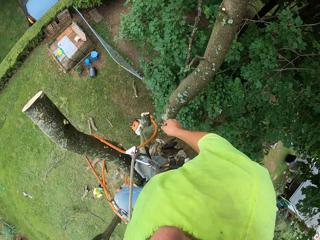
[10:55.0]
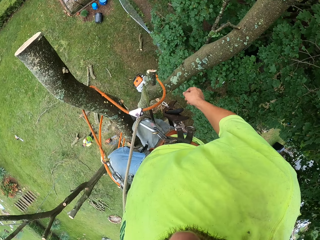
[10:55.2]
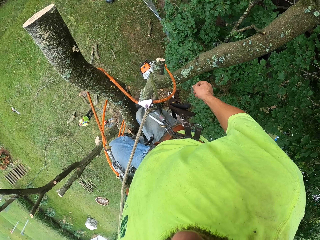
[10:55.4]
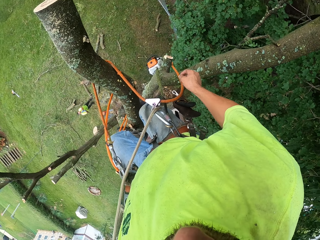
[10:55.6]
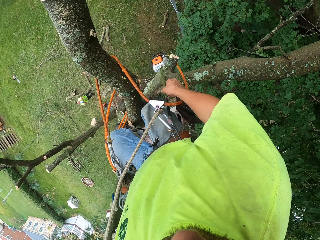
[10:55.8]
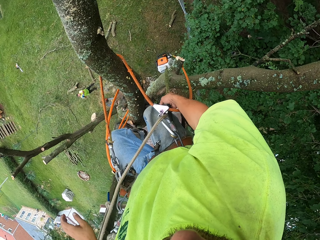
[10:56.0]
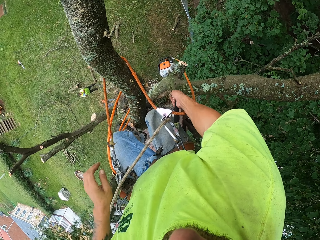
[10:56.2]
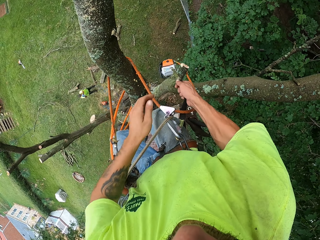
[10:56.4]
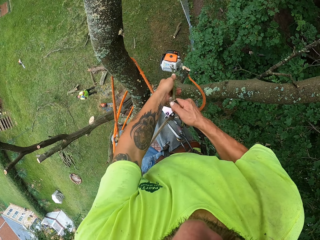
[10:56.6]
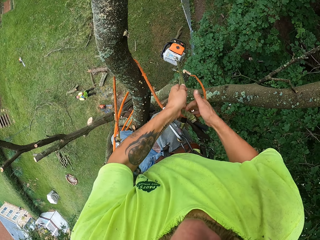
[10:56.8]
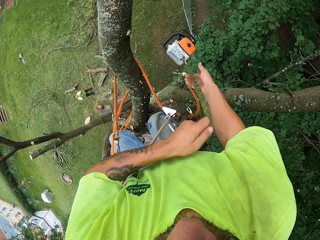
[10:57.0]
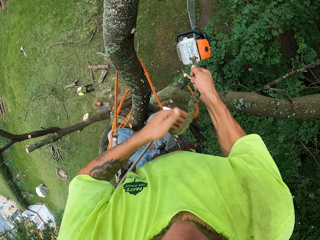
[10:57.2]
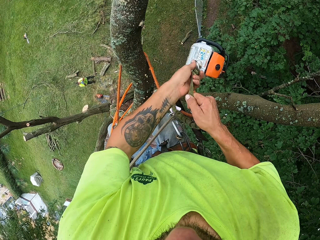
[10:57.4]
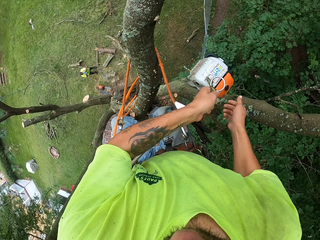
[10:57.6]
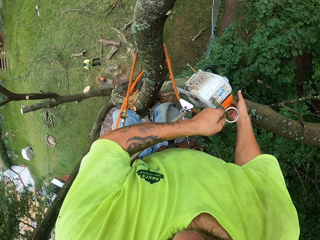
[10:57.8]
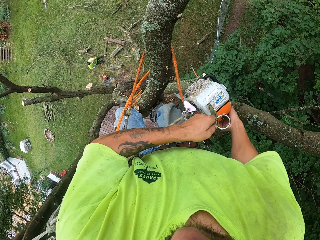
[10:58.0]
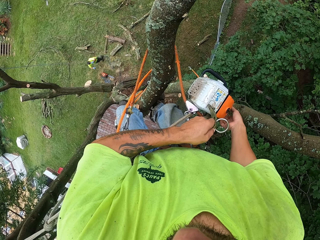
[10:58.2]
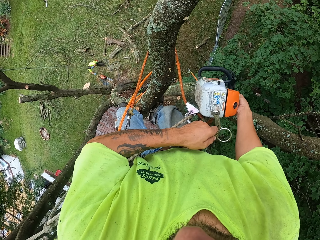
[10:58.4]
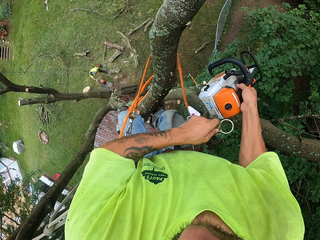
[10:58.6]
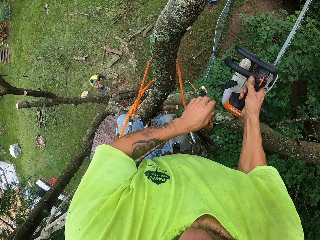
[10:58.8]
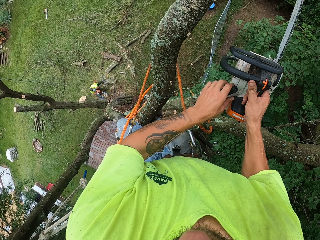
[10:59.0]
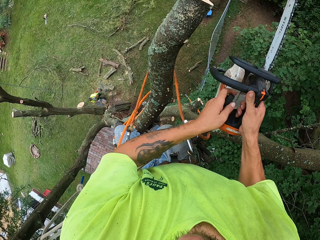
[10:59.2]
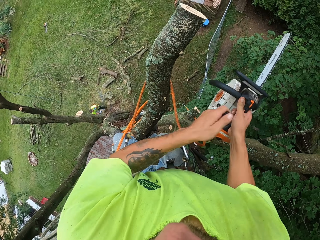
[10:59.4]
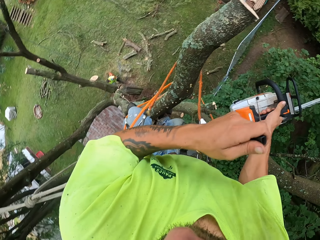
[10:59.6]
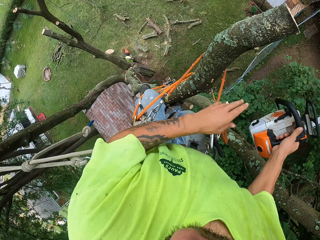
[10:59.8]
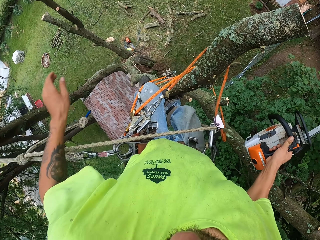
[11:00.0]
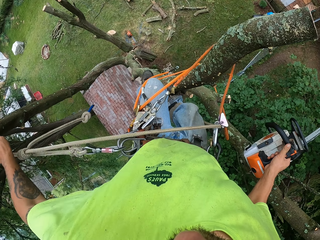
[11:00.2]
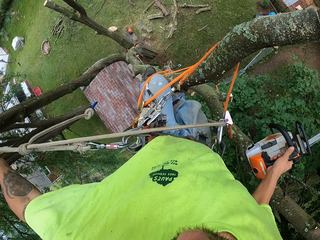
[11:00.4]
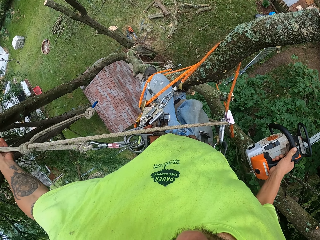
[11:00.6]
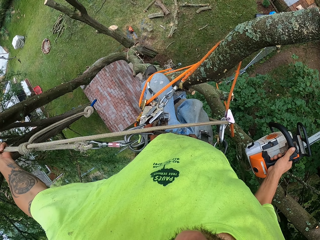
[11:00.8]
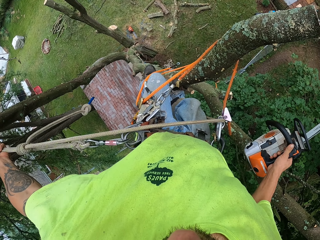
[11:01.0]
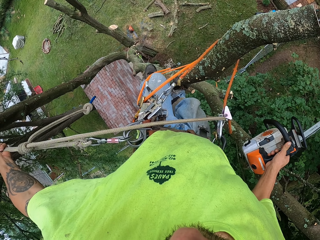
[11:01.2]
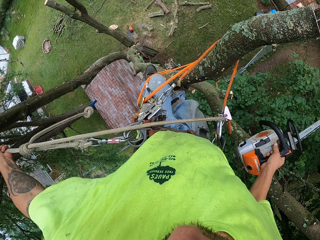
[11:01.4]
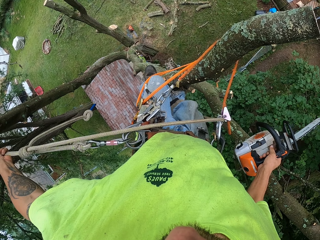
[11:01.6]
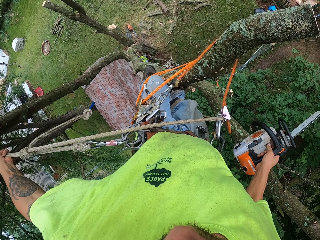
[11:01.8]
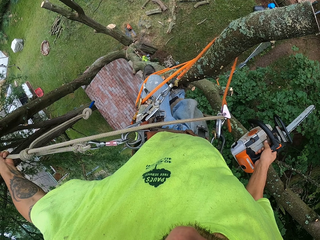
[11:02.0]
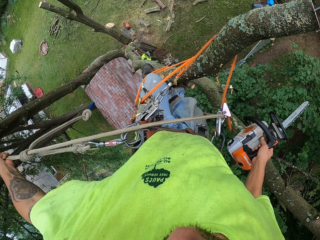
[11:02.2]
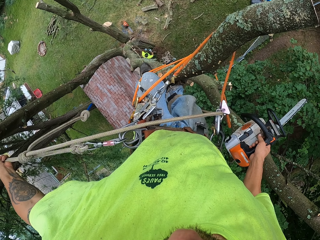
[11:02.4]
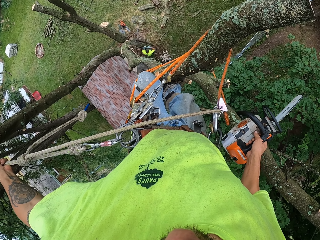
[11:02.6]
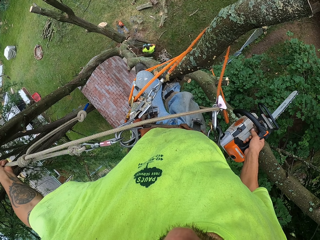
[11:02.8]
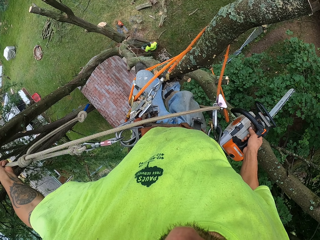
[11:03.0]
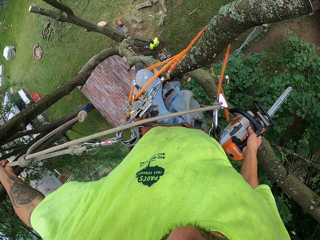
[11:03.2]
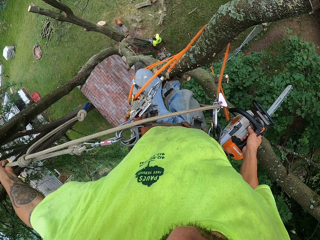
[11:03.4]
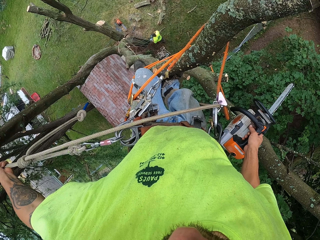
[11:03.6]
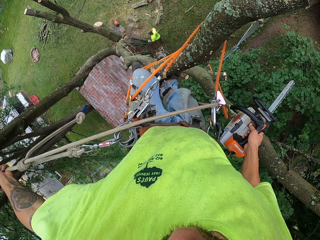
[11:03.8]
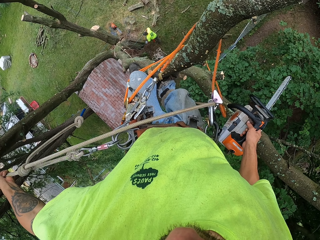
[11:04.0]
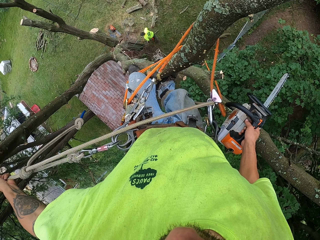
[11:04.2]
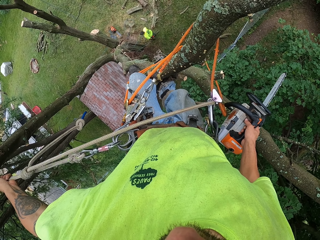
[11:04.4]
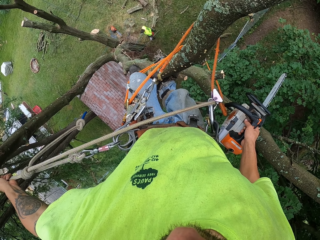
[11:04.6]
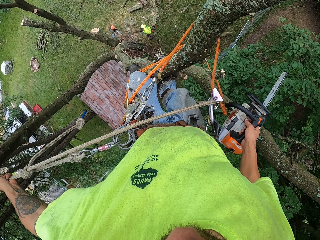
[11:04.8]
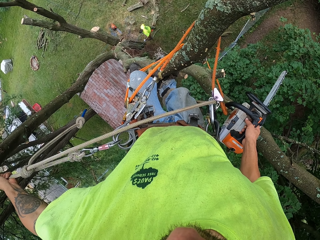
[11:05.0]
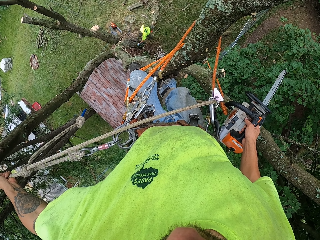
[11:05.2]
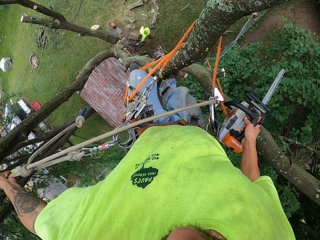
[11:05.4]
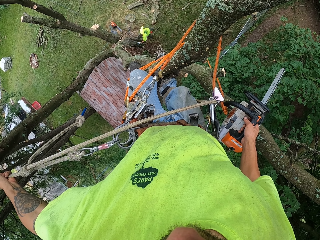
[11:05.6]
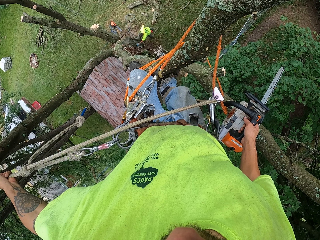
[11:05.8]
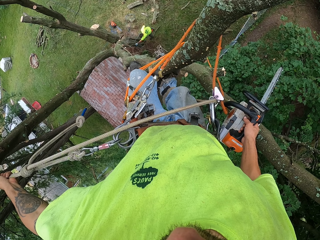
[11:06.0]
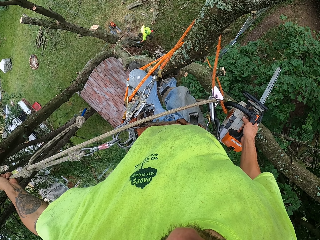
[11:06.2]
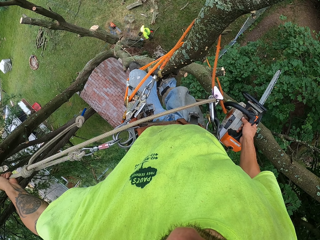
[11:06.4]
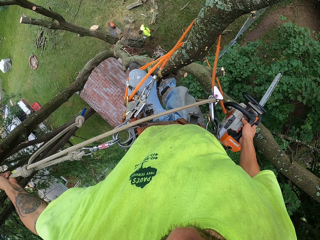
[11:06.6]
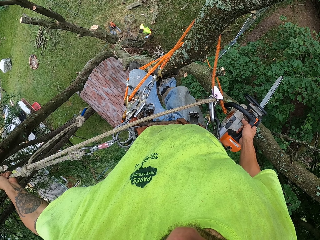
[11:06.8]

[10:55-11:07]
The camera wearer pulls the chain saw on the tree with the rope in his hands. He holds the chain saw with his right hand. He kick starts the chain saw with both hands. He holds the rope. A man walks around.

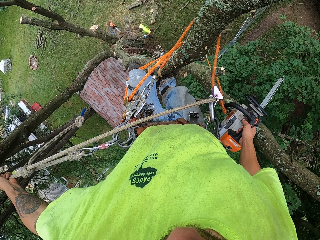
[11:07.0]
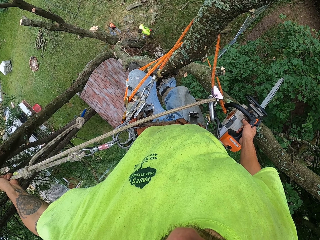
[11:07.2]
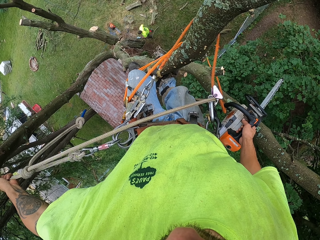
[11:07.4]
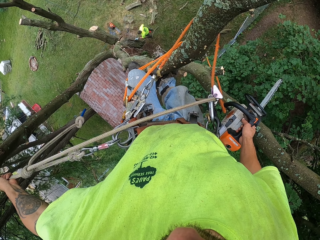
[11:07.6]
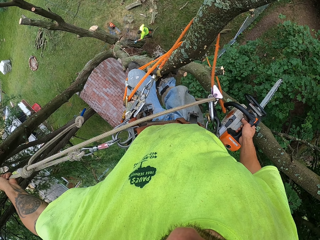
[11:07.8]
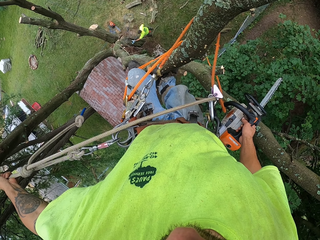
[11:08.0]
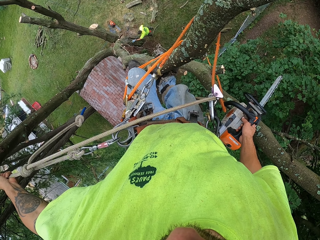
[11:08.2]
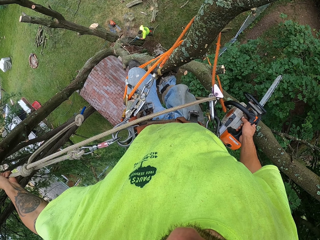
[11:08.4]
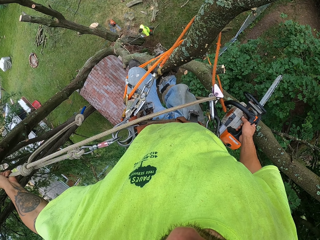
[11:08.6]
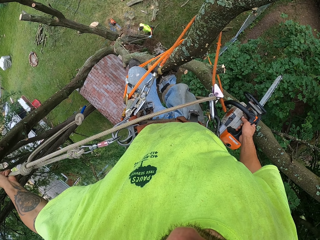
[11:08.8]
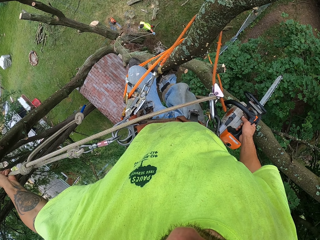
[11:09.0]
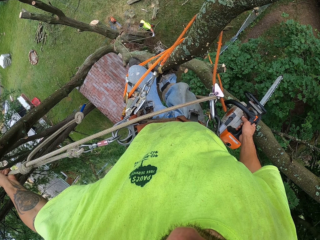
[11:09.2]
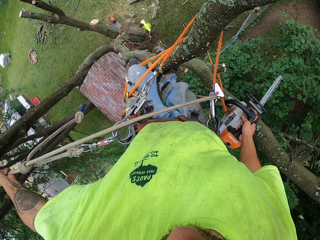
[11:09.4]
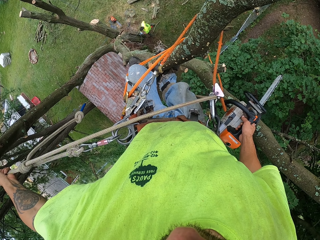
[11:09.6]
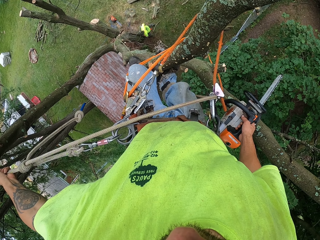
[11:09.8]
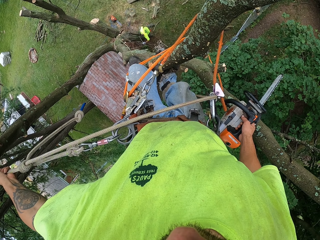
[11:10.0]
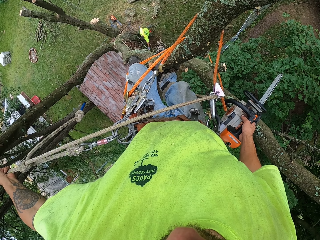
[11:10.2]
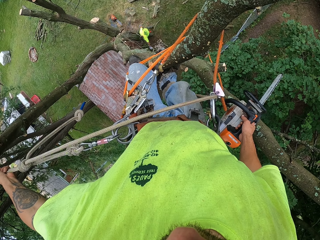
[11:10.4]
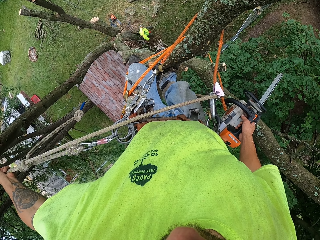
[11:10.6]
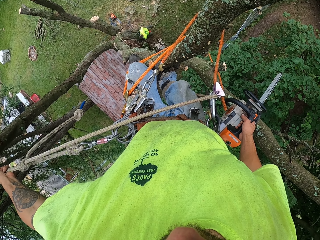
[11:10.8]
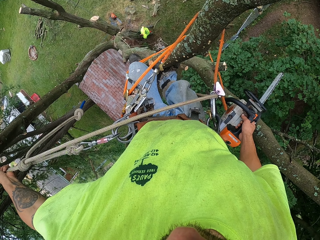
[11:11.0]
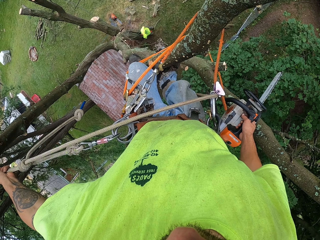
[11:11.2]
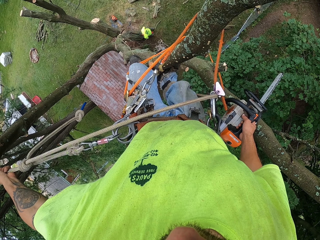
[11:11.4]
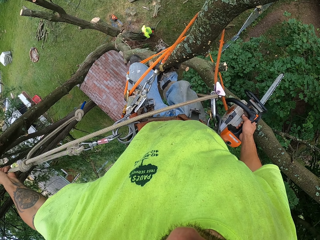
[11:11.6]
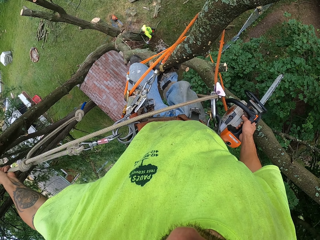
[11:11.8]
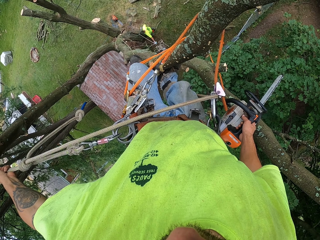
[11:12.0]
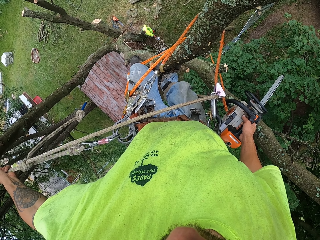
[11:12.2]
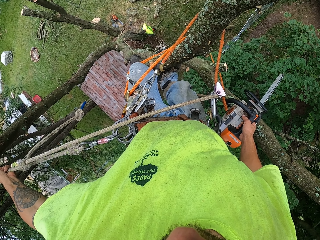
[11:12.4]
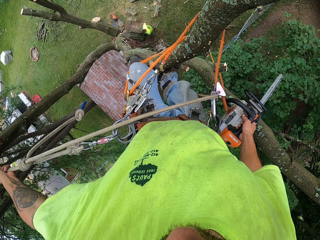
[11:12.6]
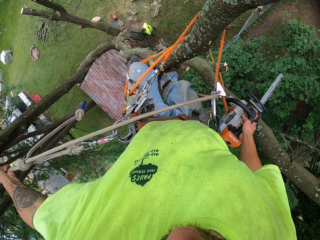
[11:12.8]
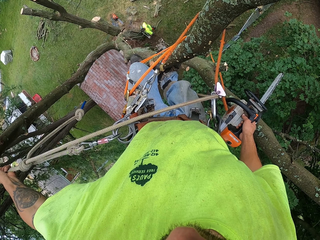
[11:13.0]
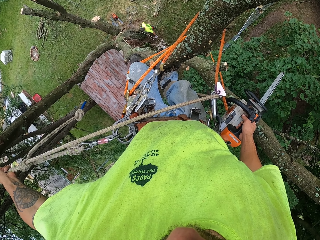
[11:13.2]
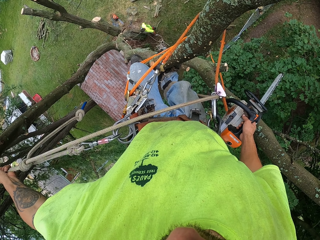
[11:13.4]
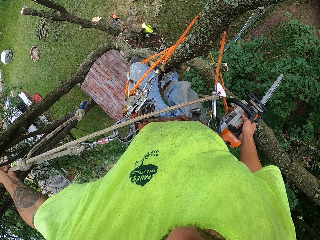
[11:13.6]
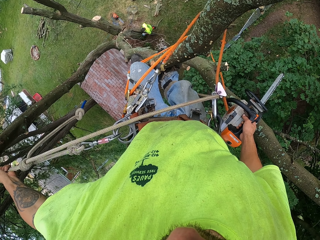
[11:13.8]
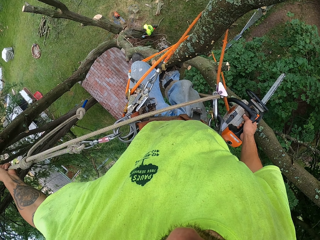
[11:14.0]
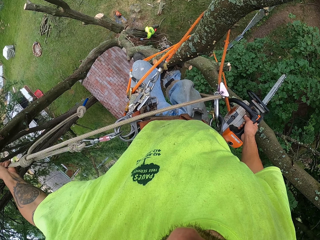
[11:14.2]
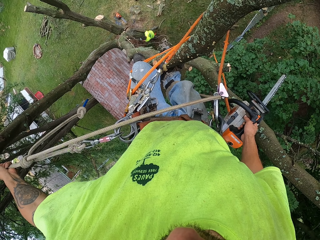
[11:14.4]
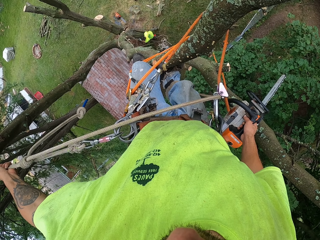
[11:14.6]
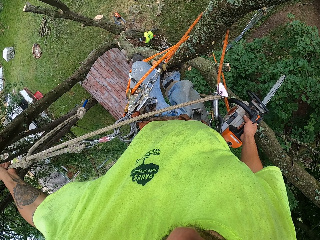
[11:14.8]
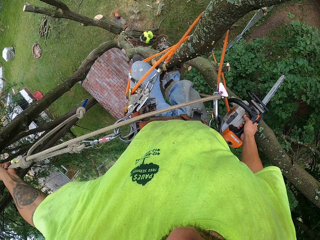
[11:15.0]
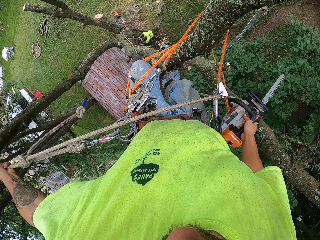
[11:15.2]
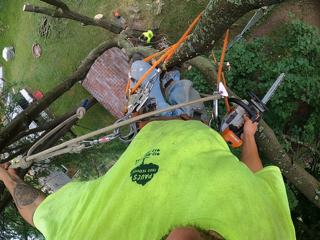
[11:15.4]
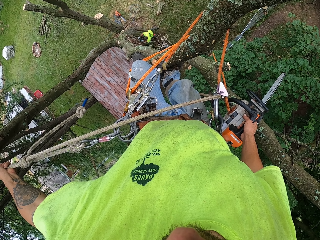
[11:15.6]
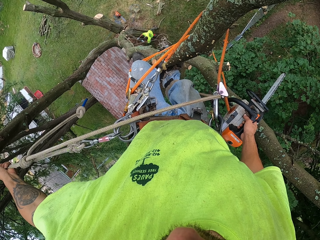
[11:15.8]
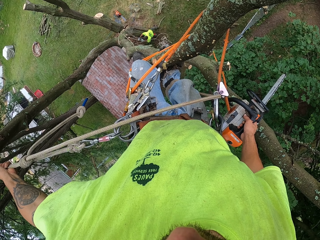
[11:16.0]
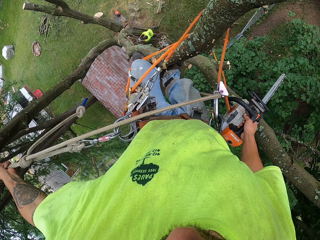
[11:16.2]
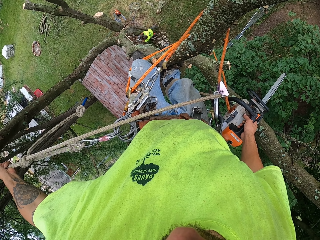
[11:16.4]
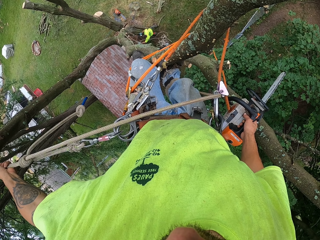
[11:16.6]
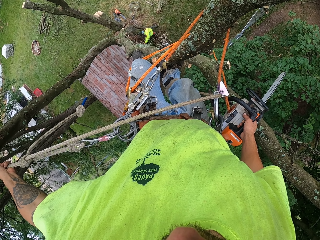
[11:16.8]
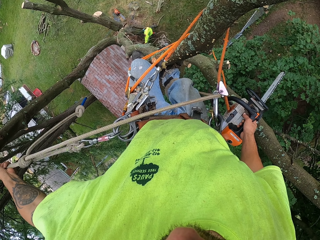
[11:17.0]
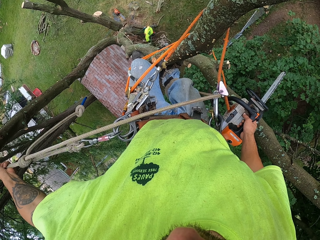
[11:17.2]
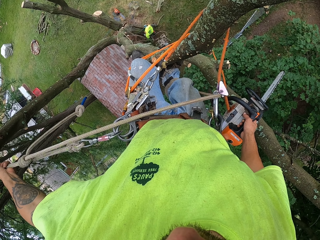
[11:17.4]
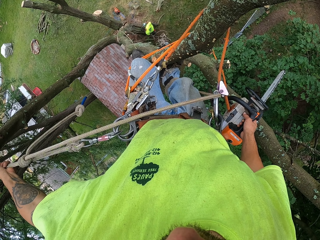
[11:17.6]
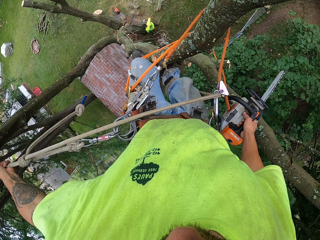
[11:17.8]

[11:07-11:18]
A man pulls a rope. The camera wearer looks around.
